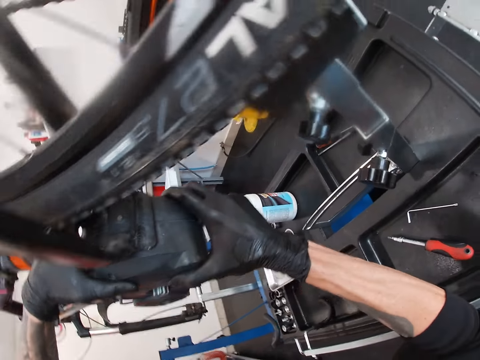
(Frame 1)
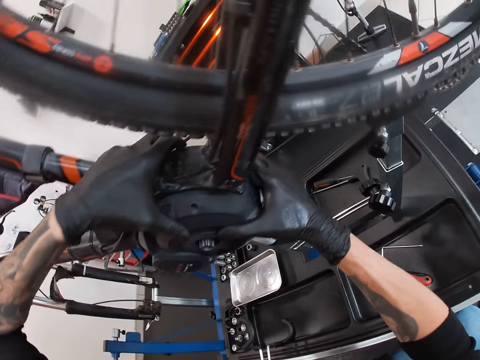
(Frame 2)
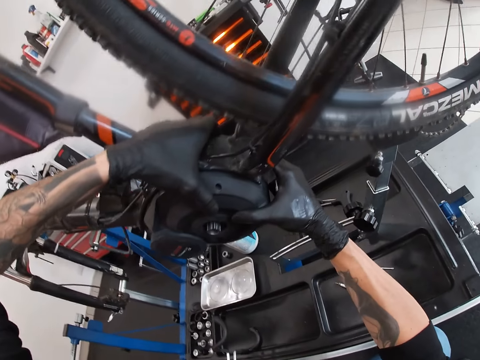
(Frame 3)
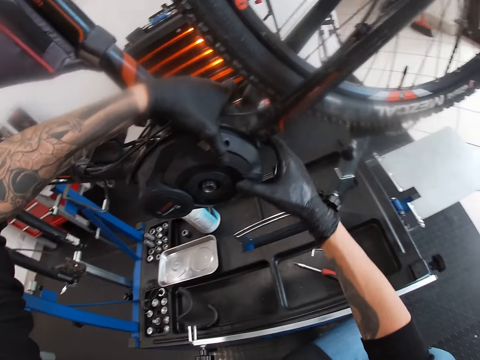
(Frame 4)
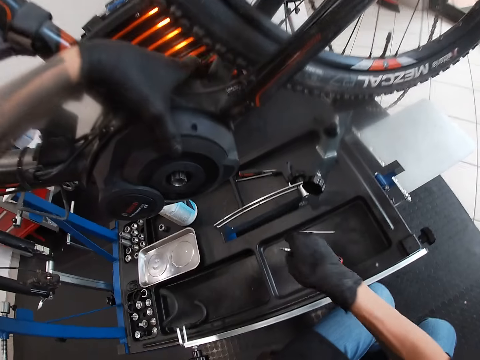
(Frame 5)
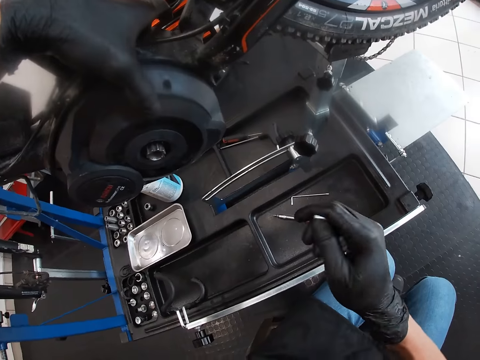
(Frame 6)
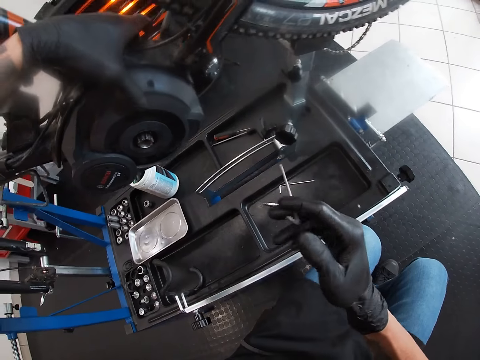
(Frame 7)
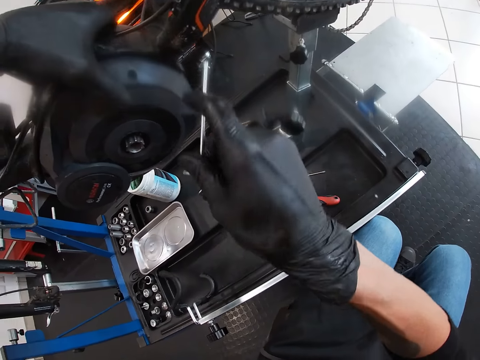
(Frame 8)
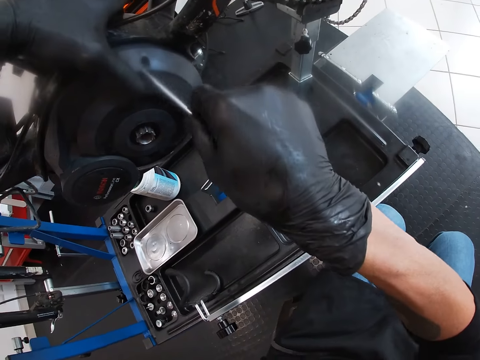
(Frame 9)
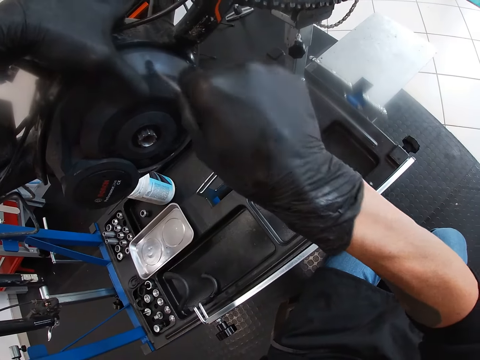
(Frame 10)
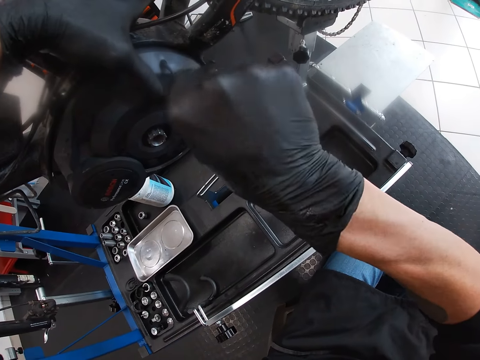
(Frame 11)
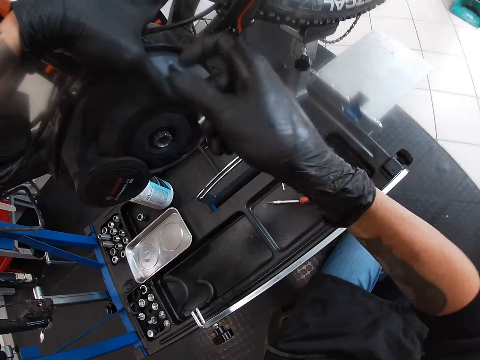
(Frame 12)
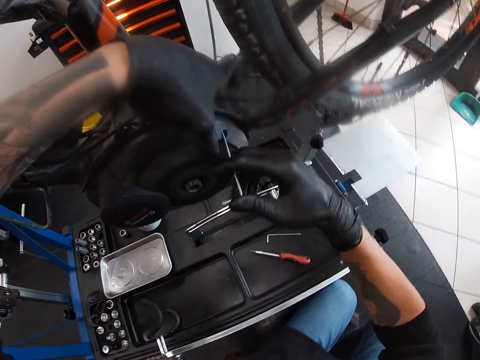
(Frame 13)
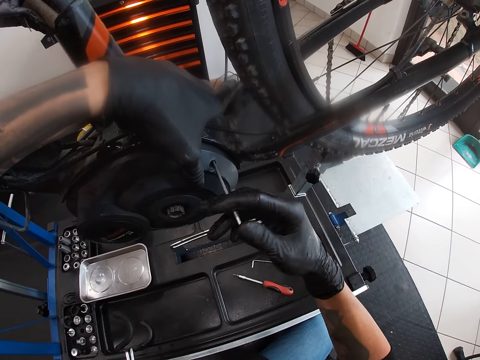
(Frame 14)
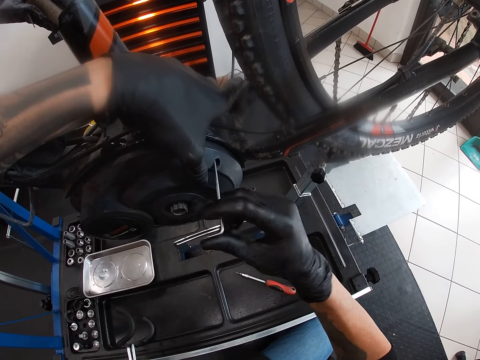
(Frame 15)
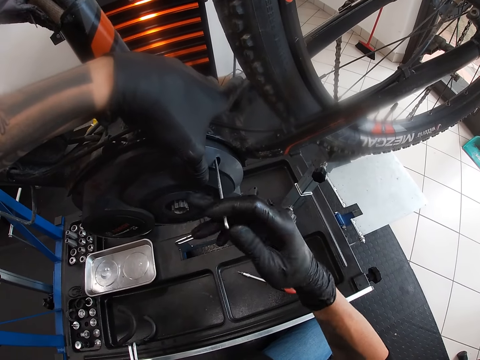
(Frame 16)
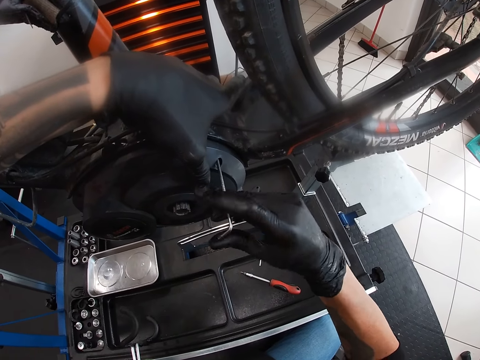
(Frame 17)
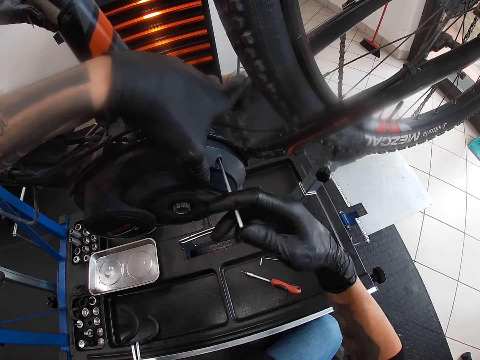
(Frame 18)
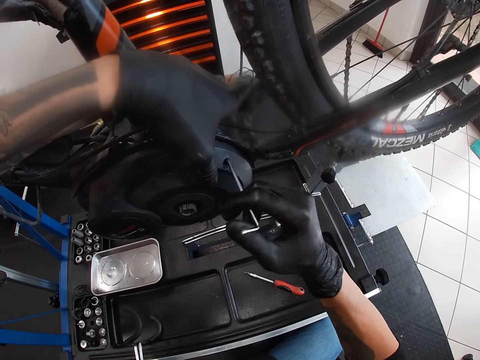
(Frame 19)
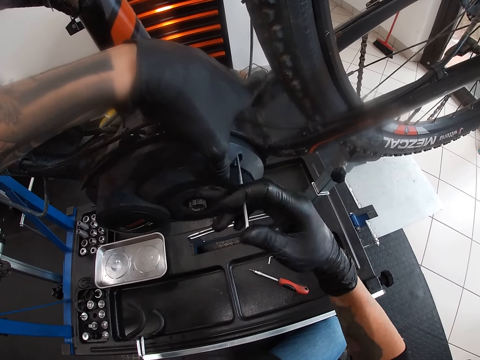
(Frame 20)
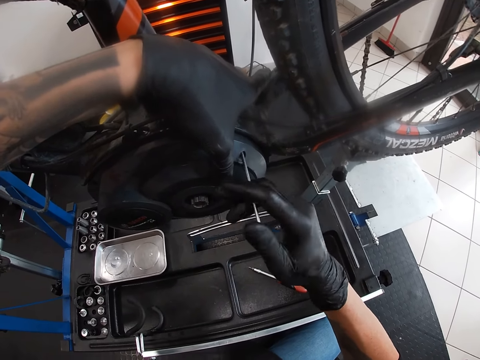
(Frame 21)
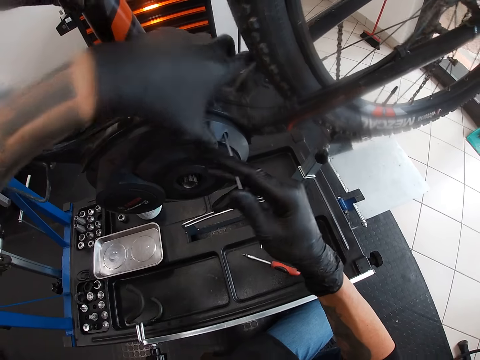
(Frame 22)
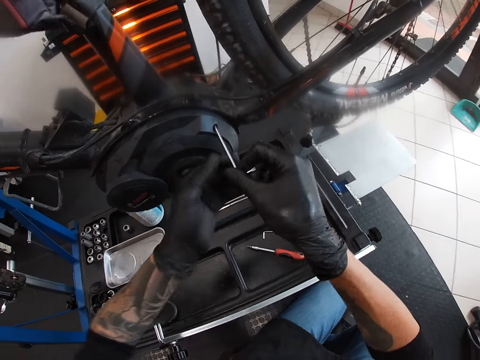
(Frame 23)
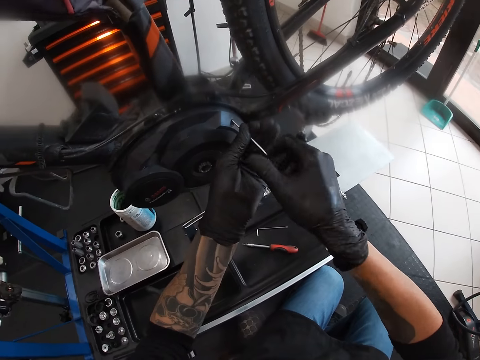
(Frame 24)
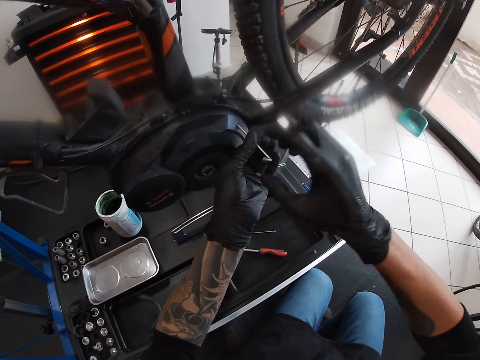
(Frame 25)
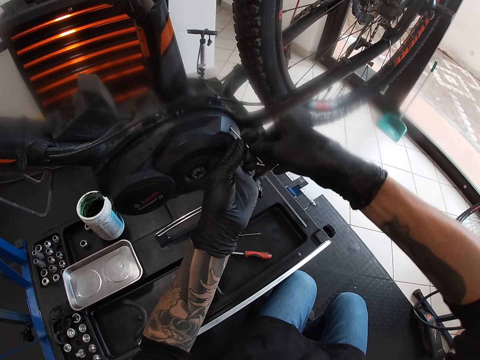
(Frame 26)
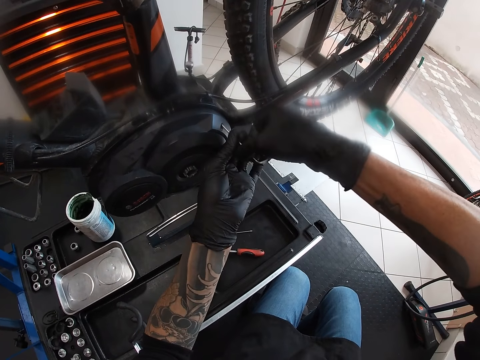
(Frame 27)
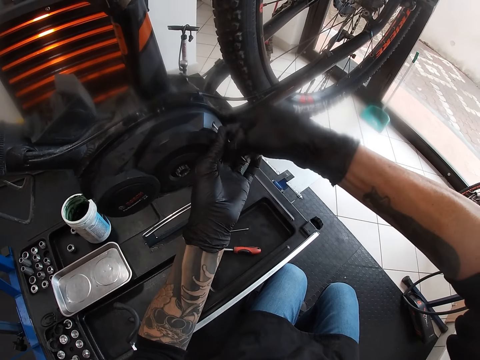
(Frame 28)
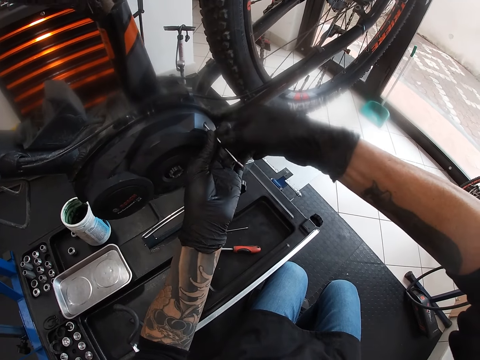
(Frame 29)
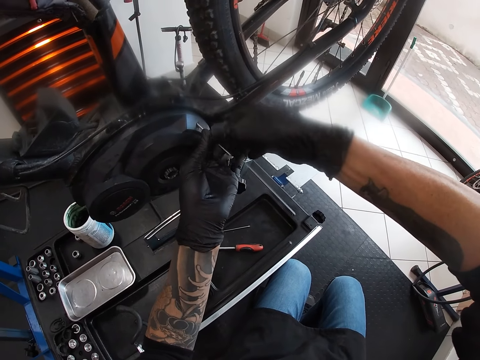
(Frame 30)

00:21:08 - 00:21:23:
The camera wearer adjusts the bicycle. He picks the allen key from the top of the maintenance bench with his right hand. He inserts the allen key in his right hand in a hole of the chain guard. He tightens the bicycle. He loosens the bicycle chain guard with the allen key in his right hand. He tightens a bolt. He tightens the bicycle chain guard with the allen key in his hands.

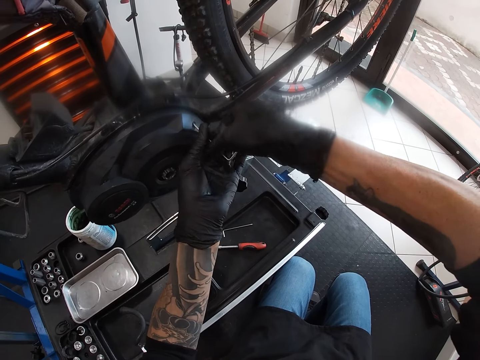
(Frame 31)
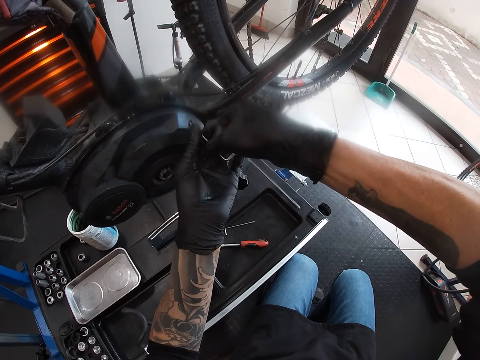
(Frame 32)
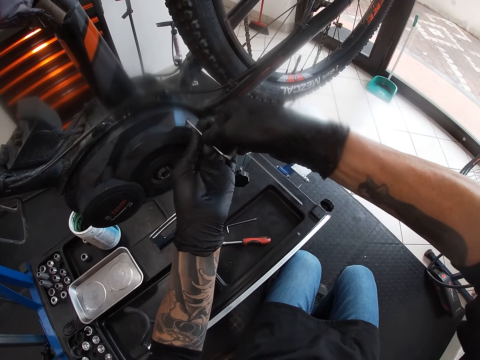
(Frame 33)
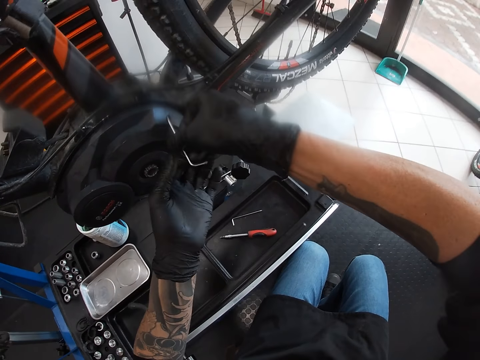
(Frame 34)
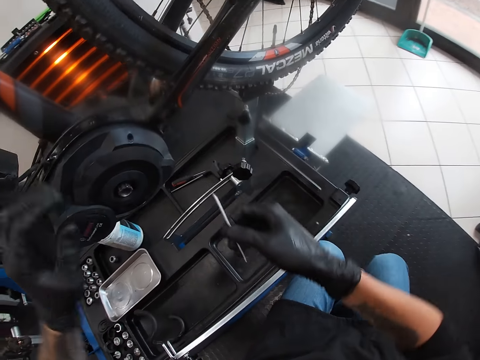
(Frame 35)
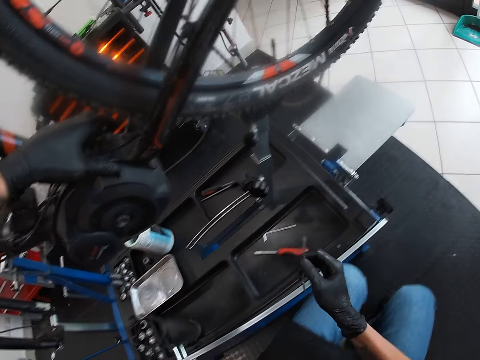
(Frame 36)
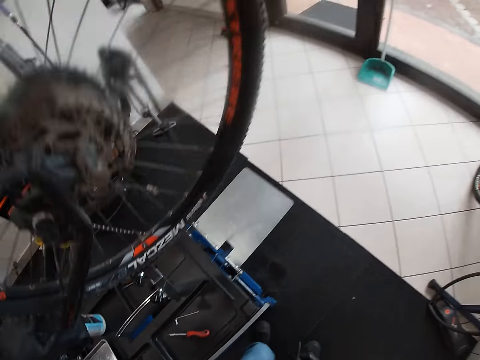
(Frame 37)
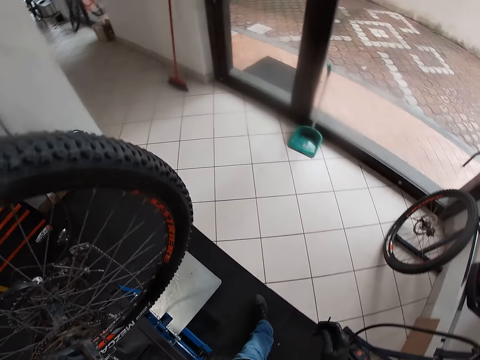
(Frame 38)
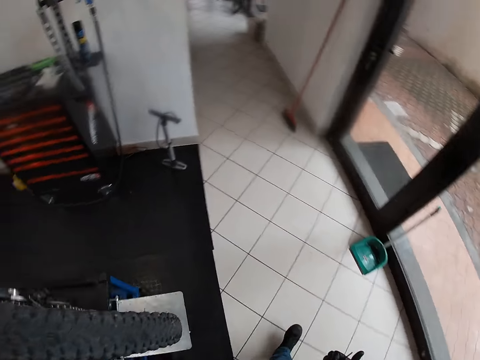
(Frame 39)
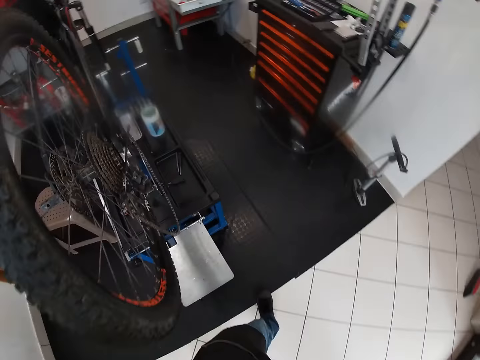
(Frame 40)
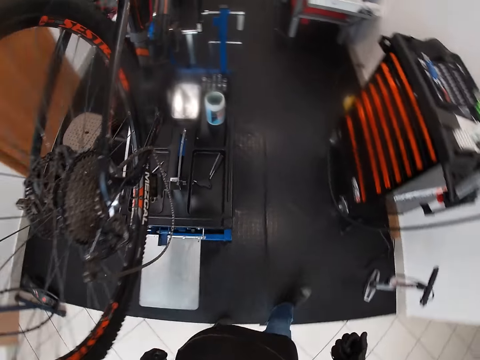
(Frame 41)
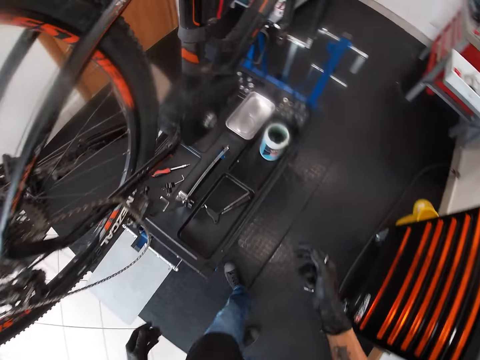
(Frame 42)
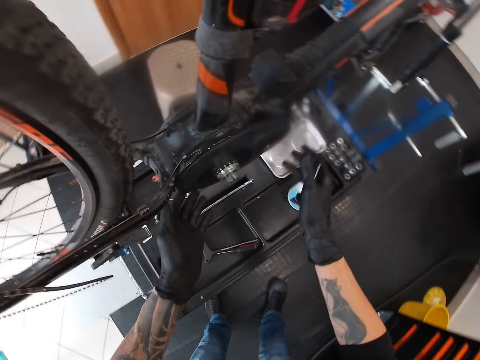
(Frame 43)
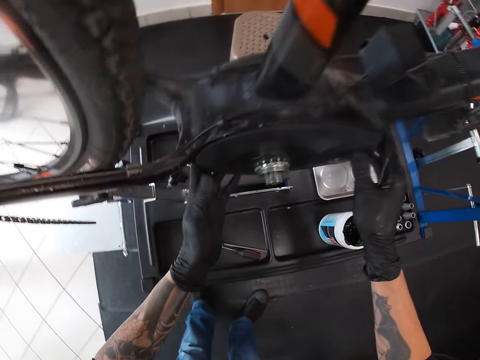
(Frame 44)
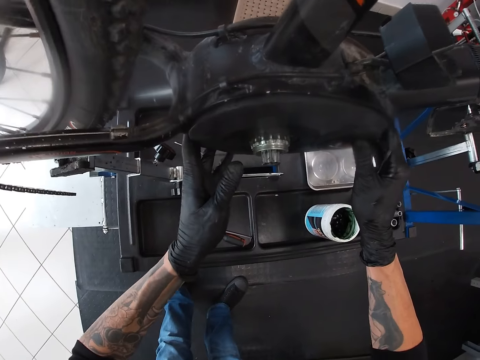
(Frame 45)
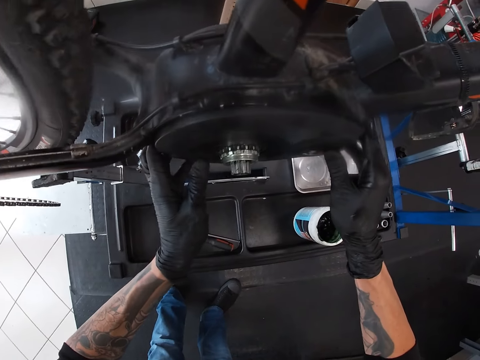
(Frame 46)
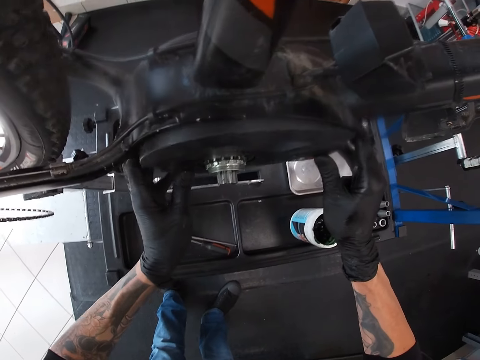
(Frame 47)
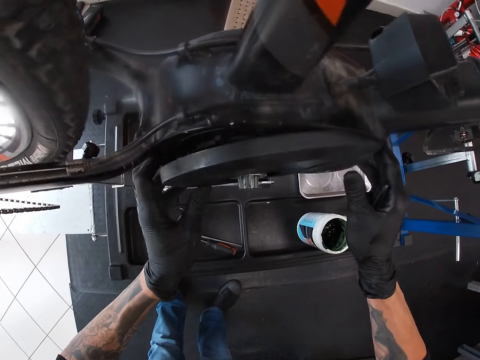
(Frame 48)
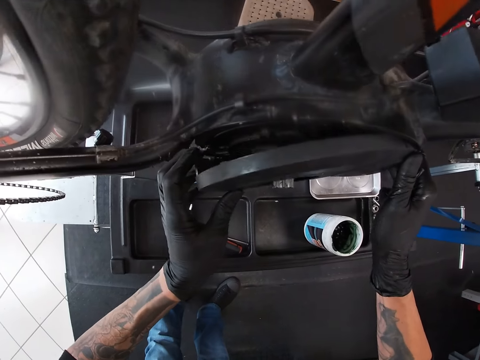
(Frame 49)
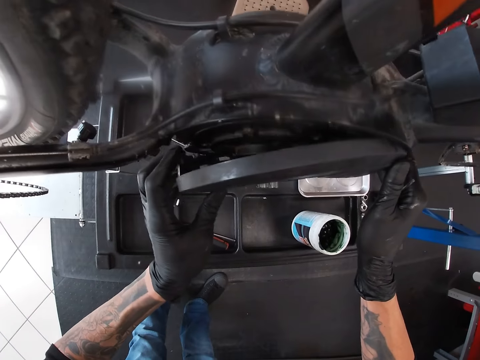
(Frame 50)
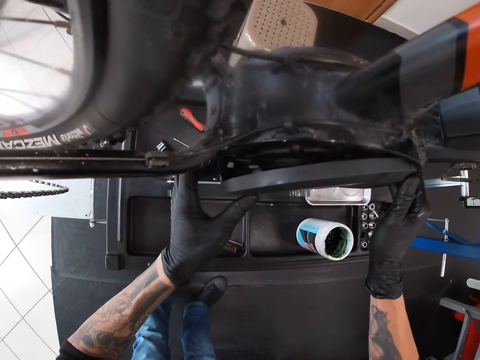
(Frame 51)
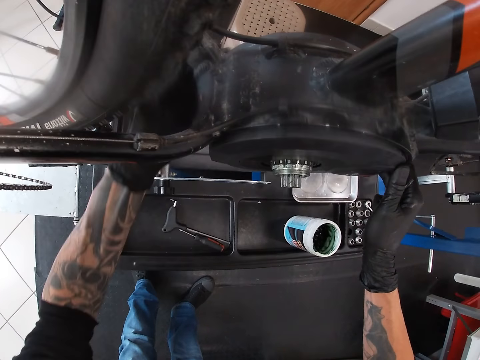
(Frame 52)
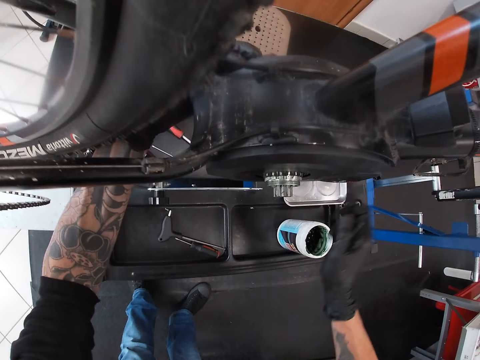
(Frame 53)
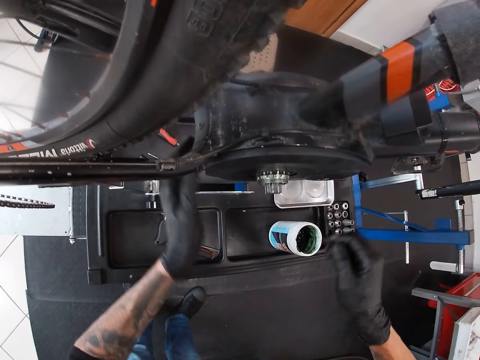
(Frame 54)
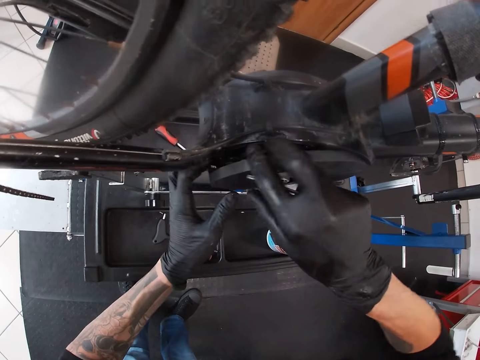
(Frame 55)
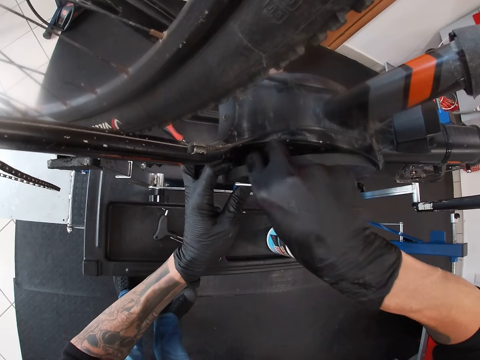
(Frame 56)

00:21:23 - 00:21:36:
The camera wearer removes the allen key in his right hand from the chain guard hole. He holds the bicycle chain guard tight with his left hand. He holds the chain guard tight with his hand. He drops the allen key in his right hand on the maintenance bench. He gets up from the seat. He moves around. He adjusts the bicycle. He opens the bicycle chain guard with his hands.
